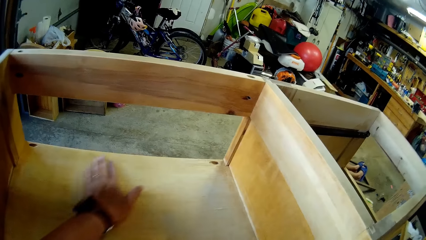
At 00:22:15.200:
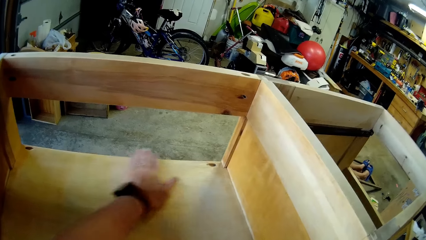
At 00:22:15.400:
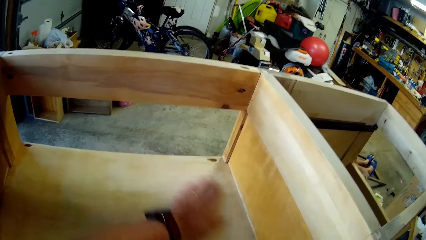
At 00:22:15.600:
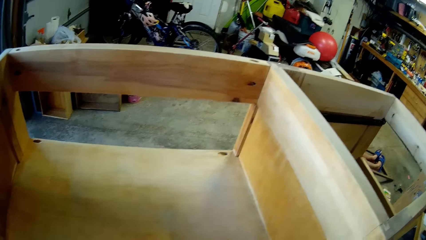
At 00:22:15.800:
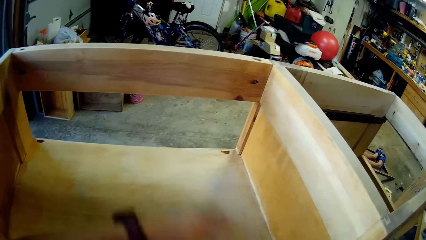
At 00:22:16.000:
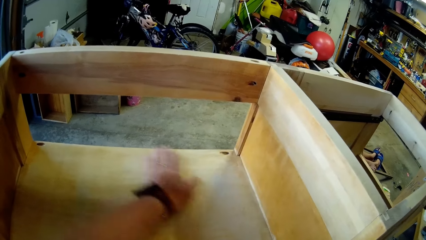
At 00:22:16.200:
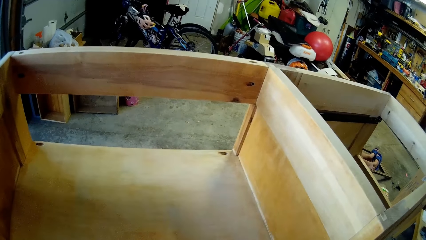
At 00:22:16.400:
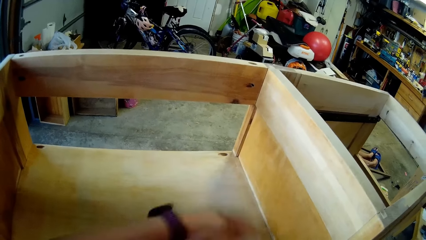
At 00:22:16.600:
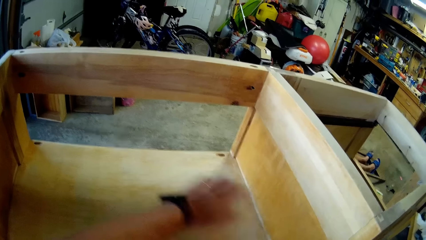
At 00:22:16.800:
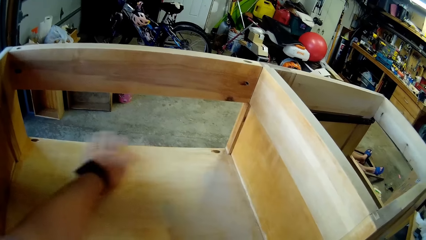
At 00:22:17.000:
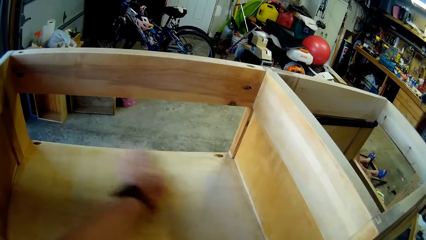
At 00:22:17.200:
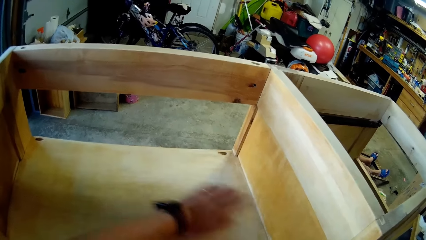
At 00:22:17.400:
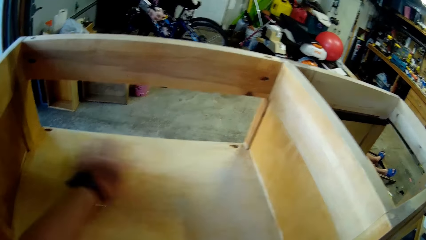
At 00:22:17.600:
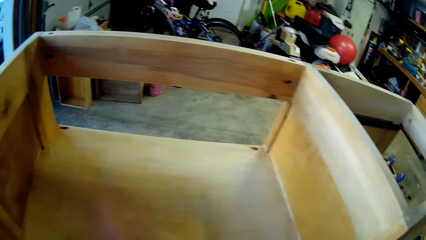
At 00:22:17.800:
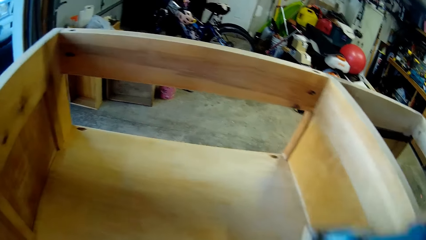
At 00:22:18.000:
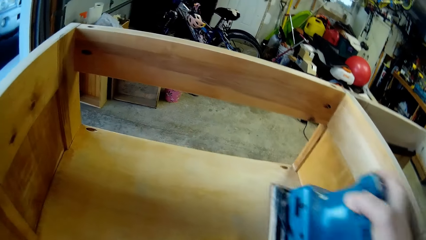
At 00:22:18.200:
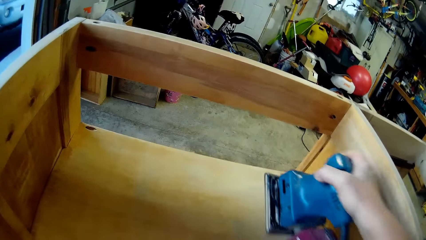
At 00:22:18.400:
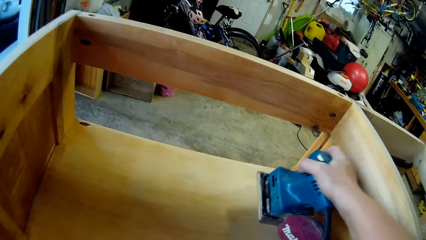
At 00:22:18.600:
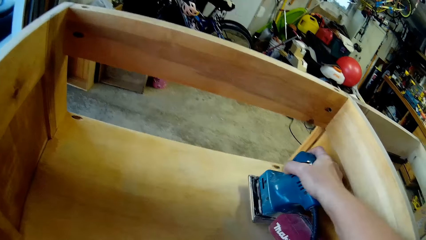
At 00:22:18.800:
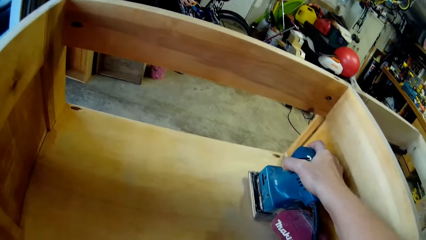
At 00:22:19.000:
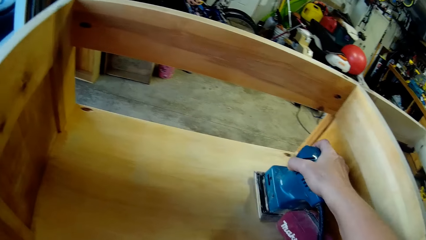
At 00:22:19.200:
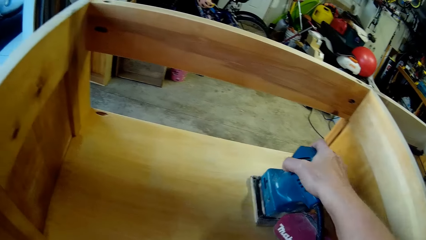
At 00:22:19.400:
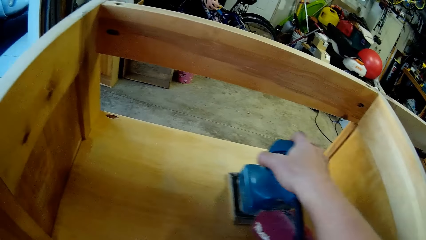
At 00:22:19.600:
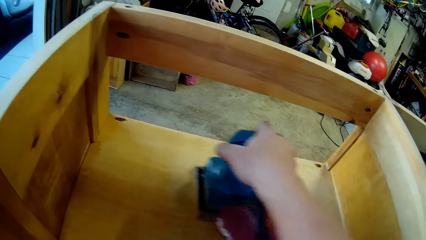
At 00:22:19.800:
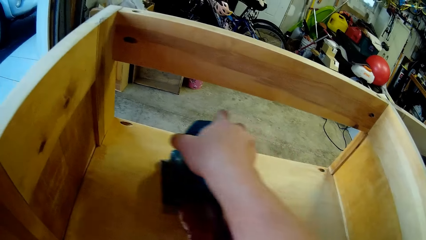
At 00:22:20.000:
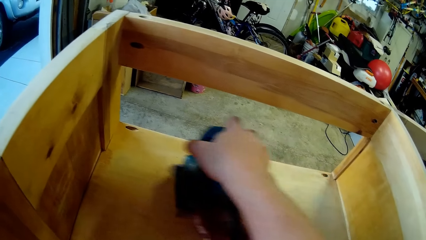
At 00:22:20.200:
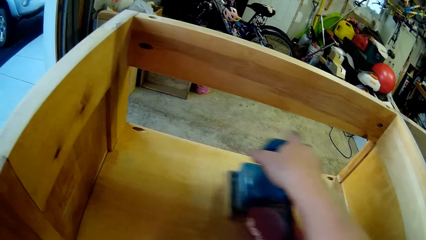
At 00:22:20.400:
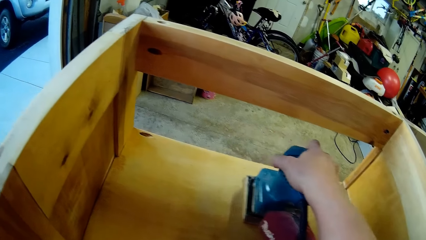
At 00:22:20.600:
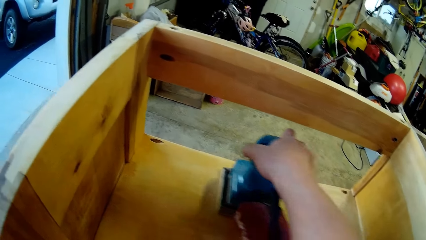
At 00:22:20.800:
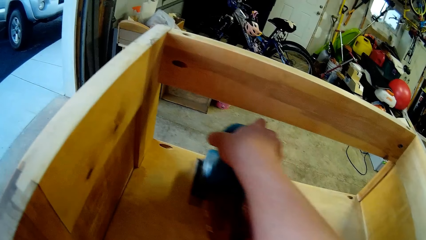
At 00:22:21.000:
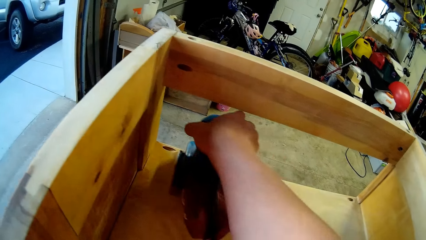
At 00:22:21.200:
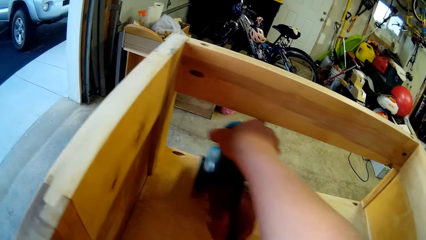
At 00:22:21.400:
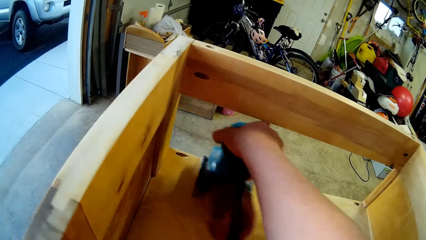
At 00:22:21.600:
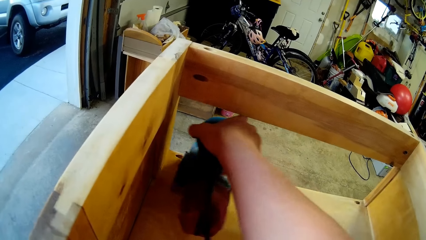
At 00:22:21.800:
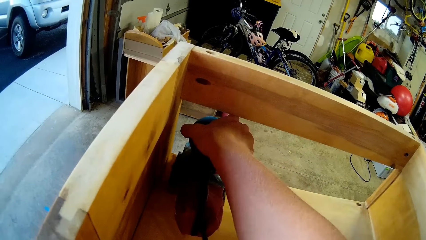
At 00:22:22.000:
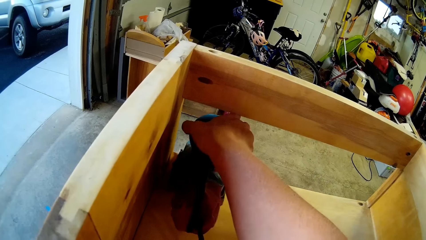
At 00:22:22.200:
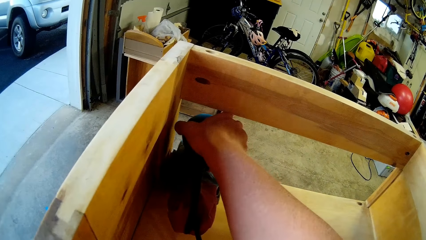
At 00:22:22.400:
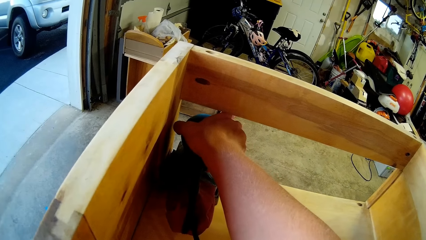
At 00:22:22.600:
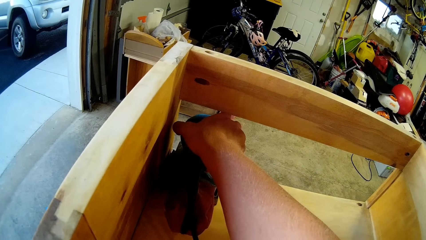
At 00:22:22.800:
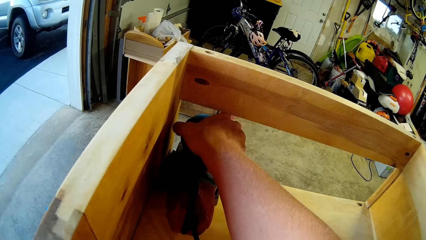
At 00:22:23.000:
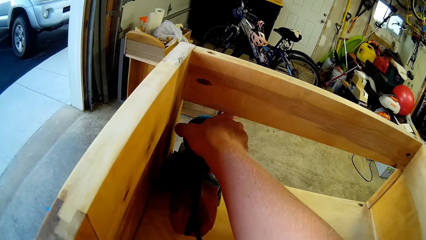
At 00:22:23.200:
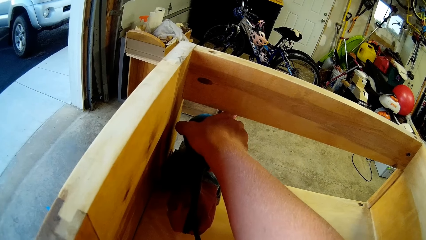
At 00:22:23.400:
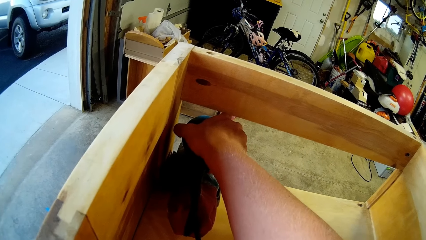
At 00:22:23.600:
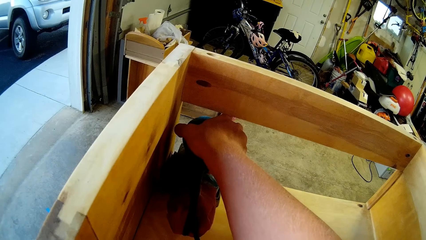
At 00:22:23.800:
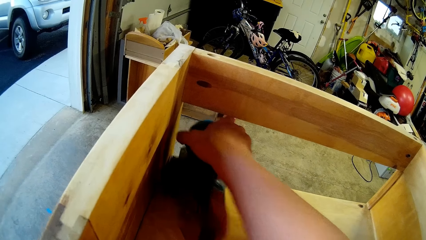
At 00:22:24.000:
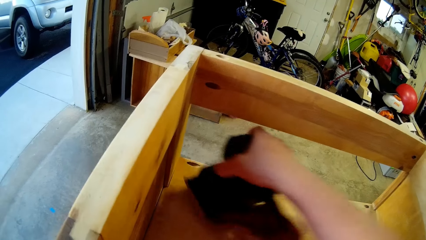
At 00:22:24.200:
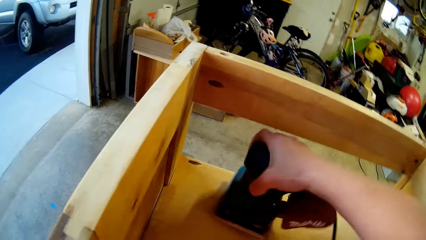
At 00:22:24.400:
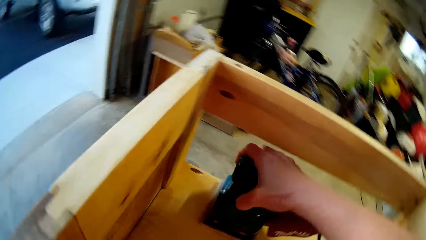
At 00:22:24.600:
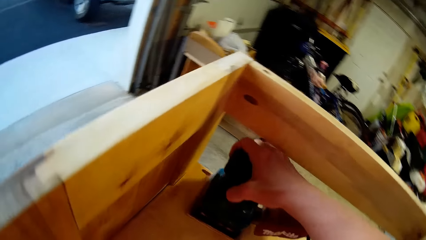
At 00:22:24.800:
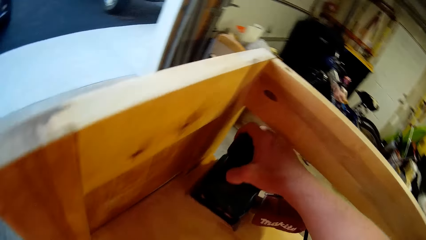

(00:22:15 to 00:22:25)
The camera wearer smoothens wood with a smoothening machine.

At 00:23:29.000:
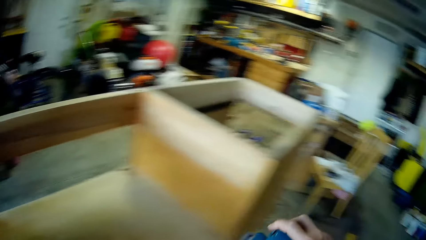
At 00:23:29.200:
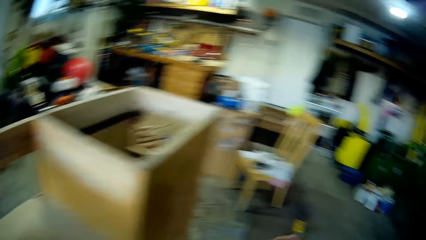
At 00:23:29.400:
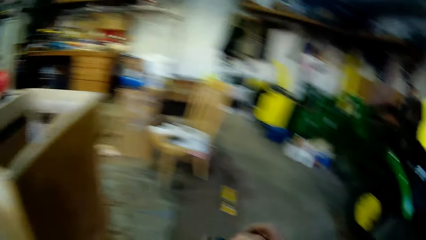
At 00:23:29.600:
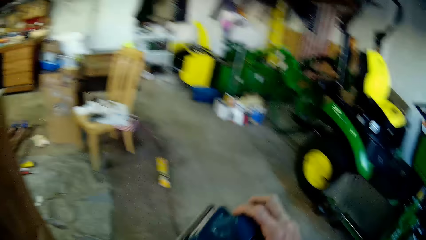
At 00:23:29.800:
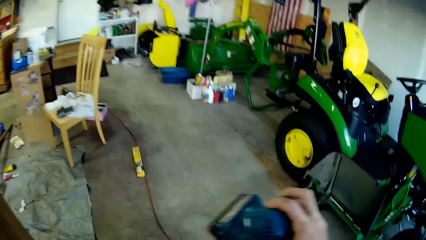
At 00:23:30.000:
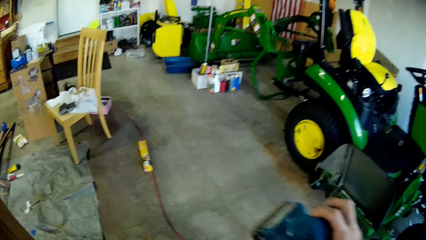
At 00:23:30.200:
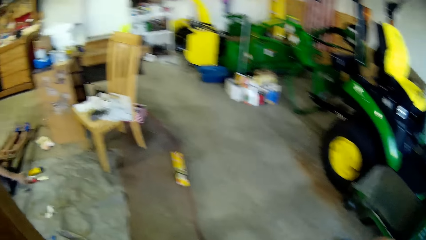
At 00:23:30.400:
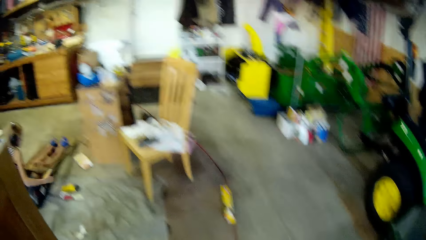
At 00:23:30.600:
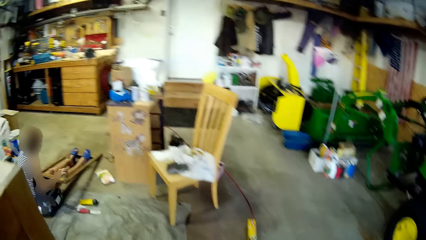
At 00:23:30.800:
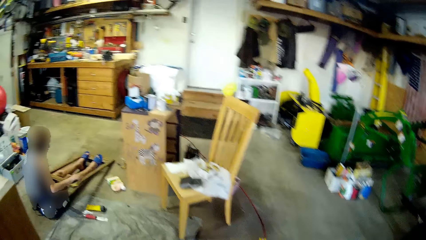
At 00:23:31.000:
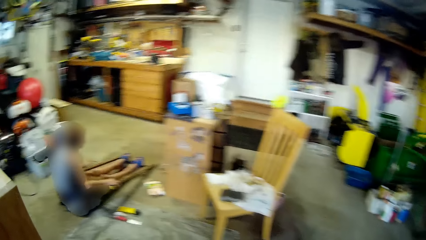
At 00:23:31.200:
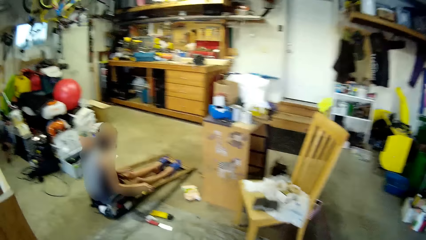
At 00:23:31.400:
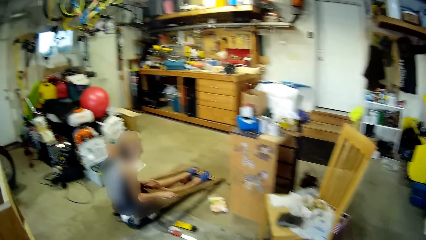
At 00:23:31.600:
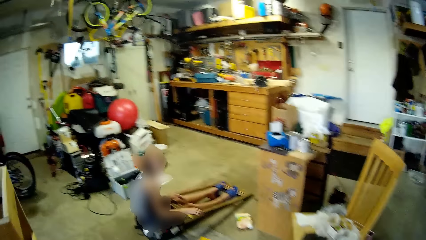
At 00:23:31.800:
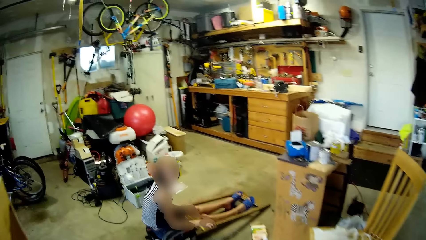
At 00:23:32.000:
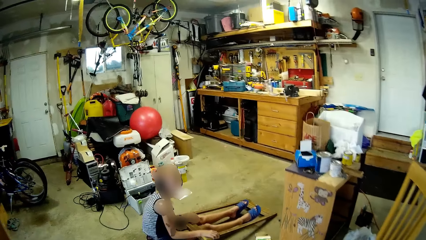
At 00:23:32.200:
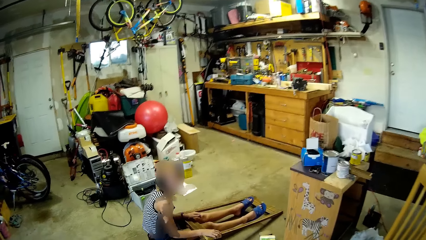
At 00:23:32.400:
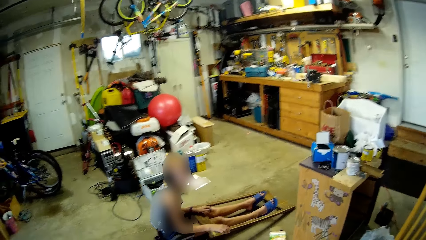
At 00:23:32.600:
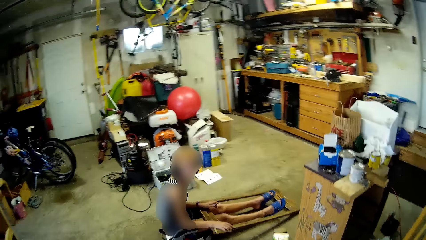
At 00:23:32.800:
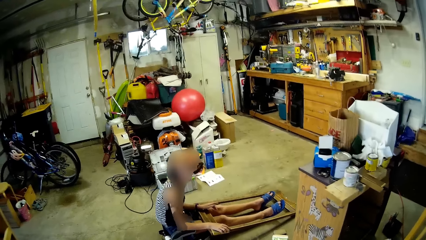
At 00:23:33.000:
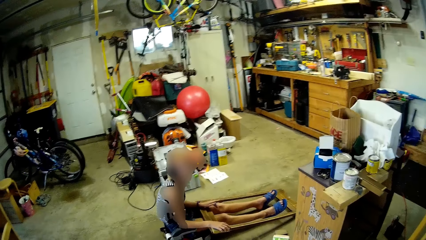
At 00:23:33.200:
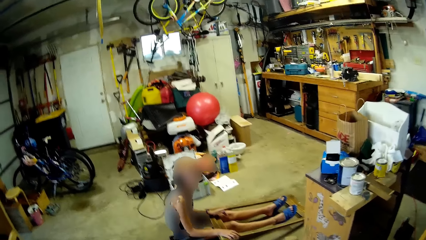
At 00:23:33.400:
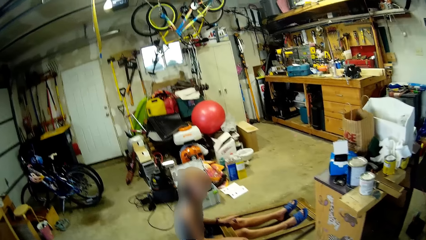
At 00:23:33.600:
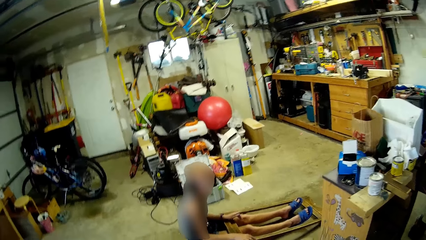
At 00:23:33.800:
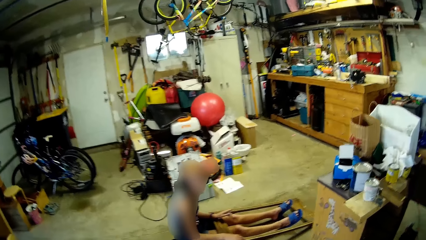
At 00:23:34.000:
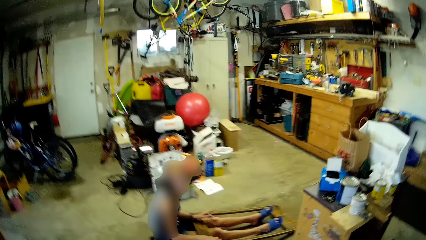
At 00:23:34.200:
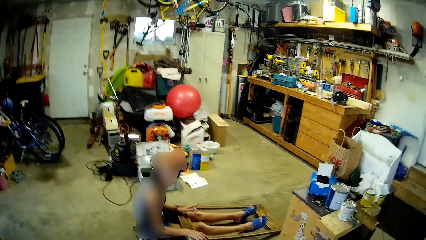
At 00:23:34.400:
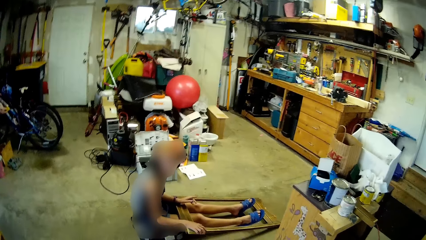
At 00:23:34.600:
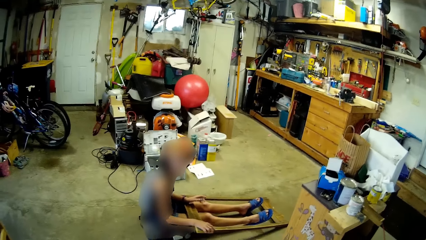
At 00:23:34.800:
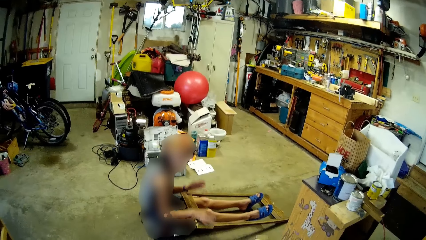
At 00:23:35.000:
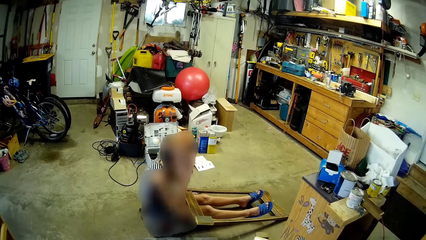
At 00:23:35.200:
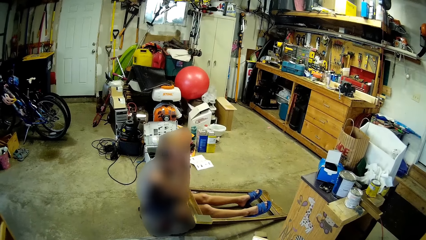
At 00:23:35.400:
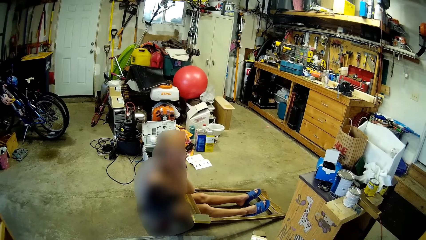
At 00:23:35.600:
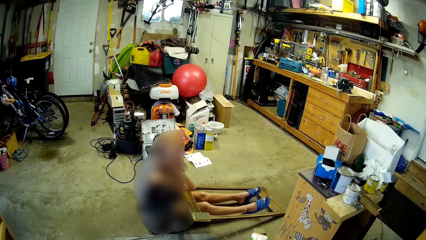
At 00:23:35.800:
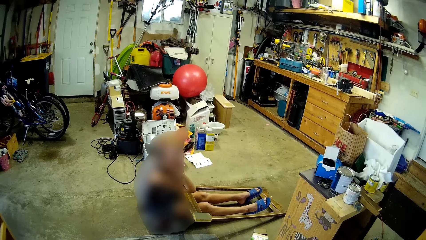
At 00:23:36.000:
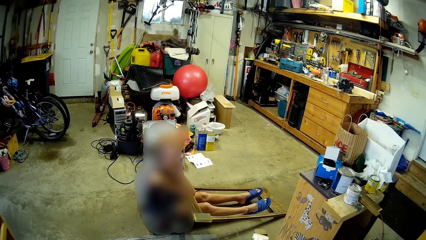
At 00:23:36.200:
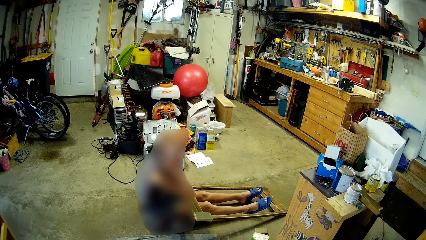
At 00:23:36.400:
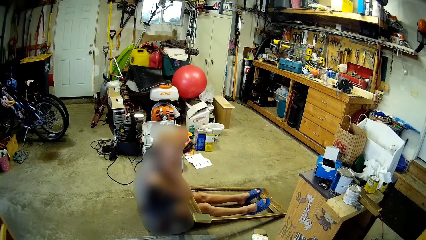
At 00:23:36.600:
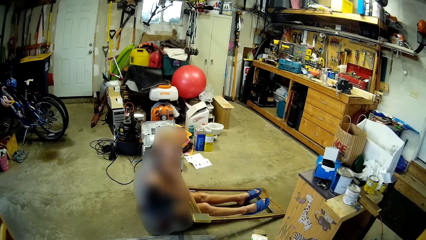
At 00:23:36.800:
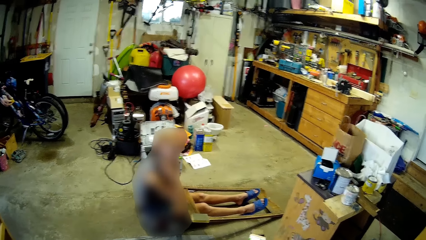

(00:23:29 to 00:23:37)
A girl picks something from the floor. The camera wearer looks at the girl.
